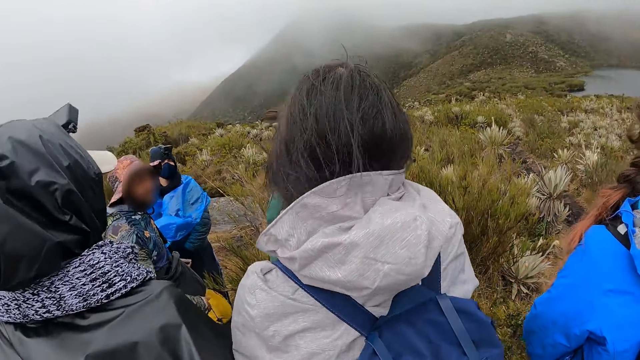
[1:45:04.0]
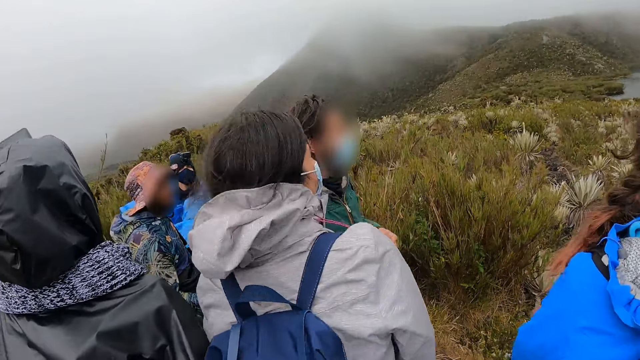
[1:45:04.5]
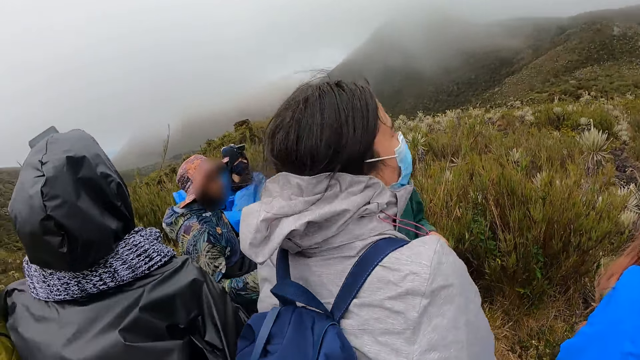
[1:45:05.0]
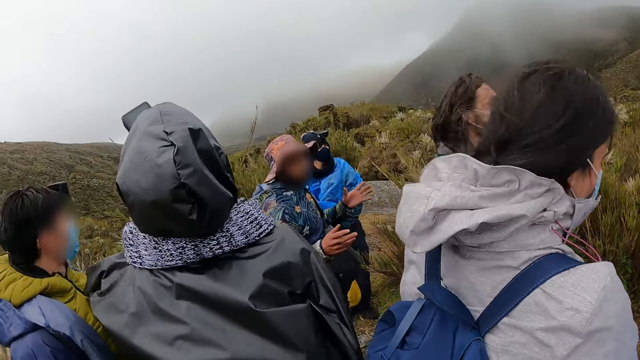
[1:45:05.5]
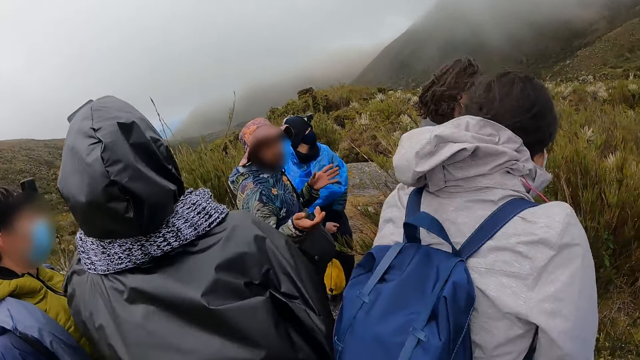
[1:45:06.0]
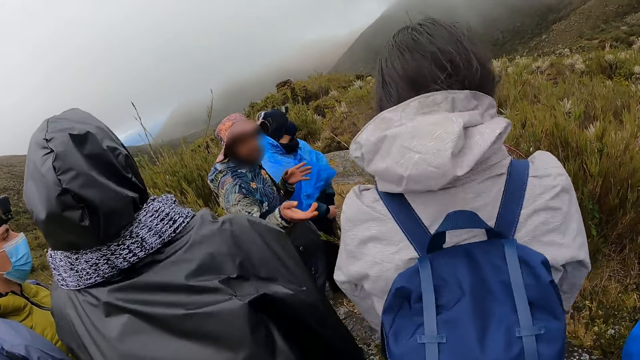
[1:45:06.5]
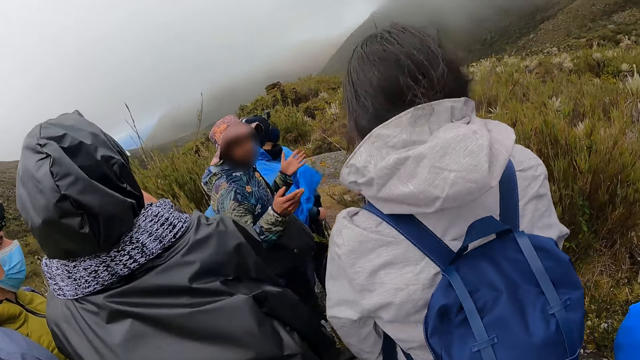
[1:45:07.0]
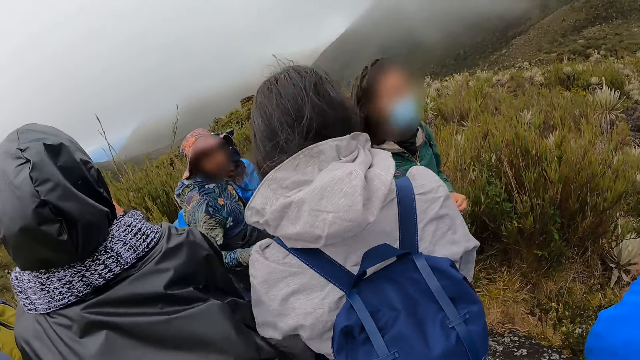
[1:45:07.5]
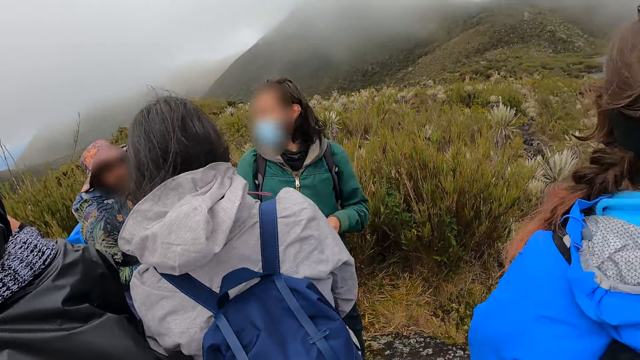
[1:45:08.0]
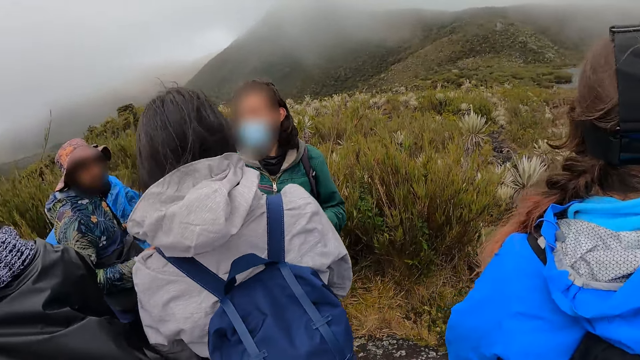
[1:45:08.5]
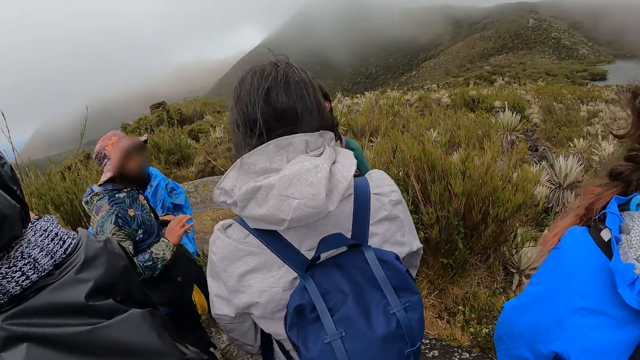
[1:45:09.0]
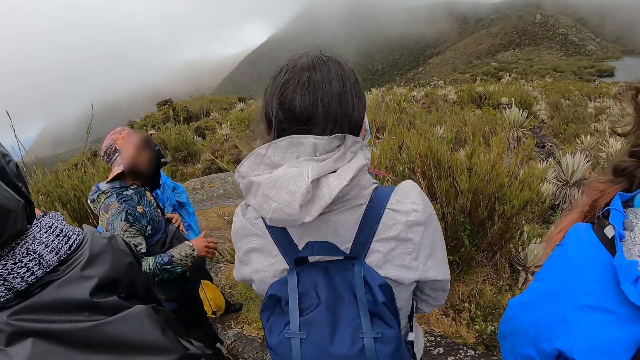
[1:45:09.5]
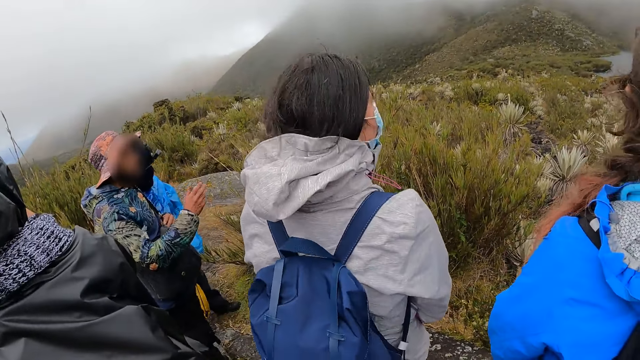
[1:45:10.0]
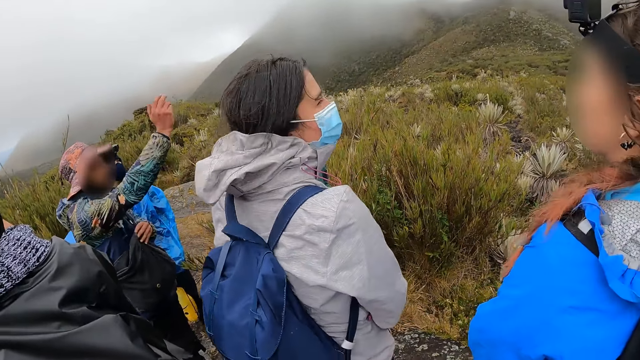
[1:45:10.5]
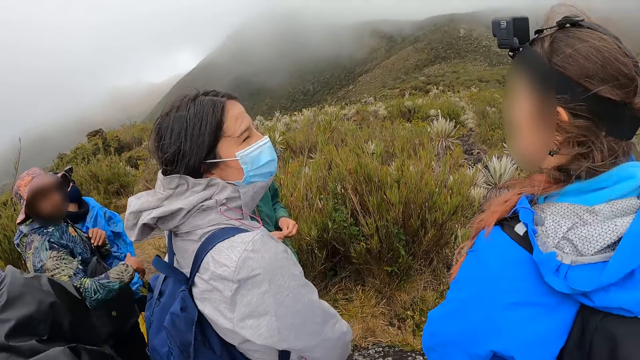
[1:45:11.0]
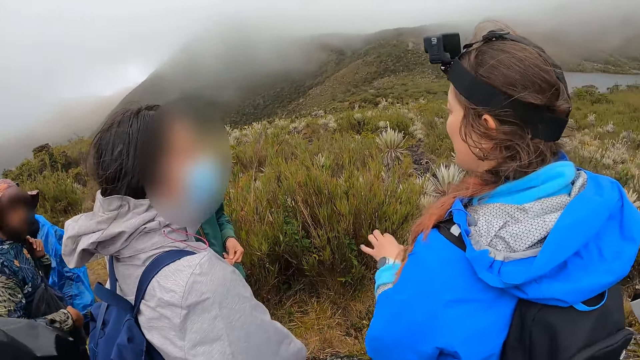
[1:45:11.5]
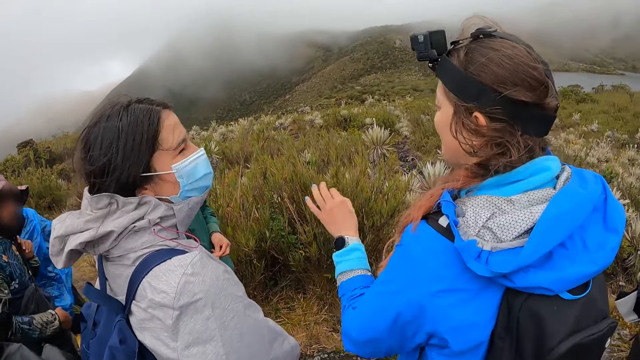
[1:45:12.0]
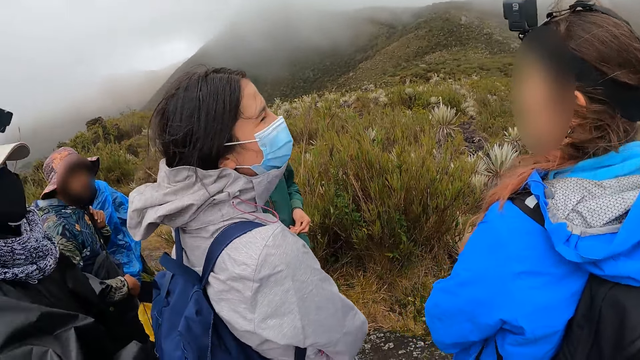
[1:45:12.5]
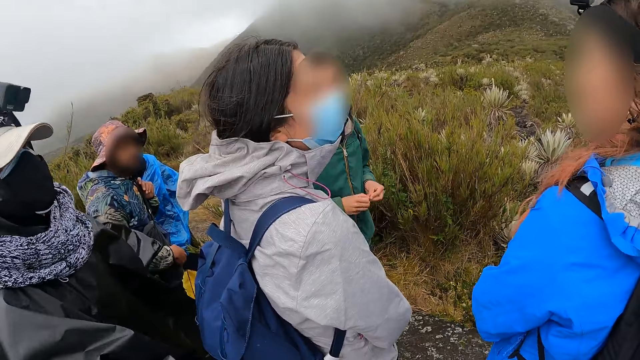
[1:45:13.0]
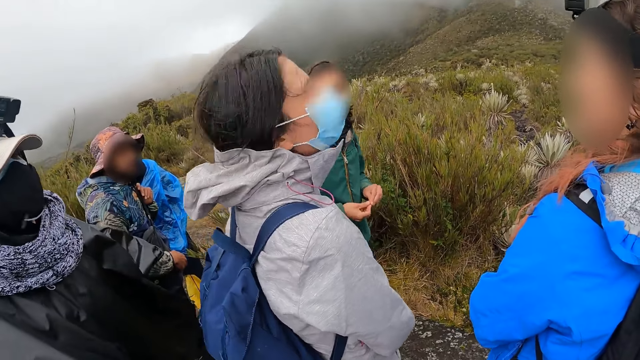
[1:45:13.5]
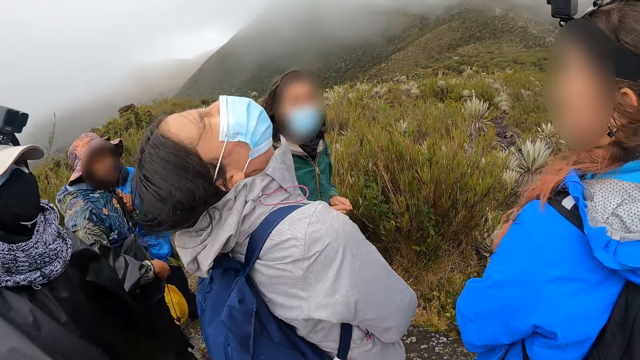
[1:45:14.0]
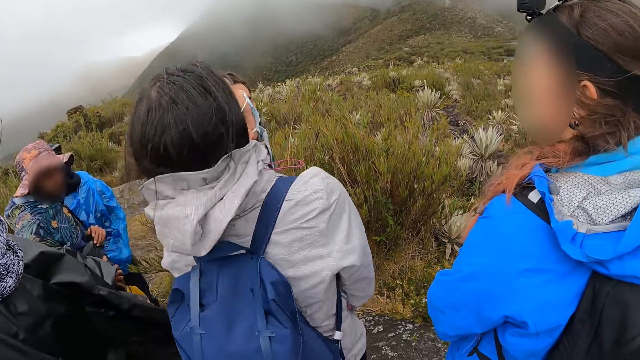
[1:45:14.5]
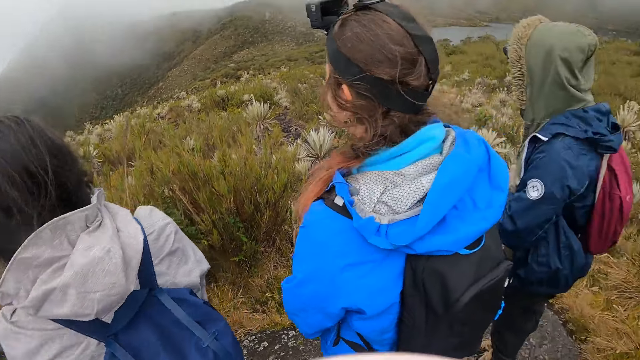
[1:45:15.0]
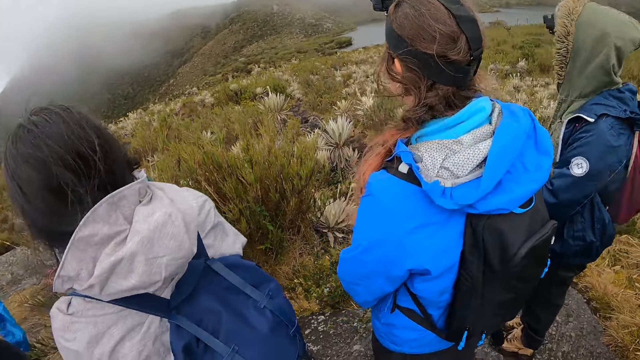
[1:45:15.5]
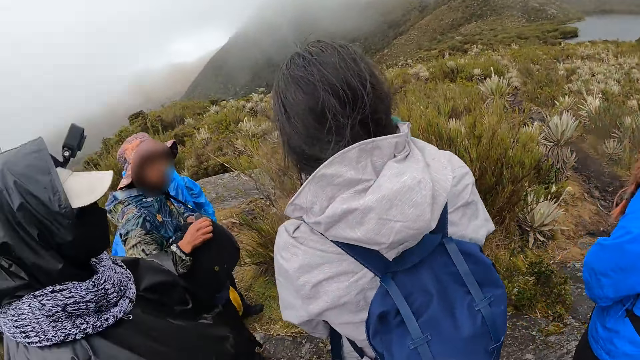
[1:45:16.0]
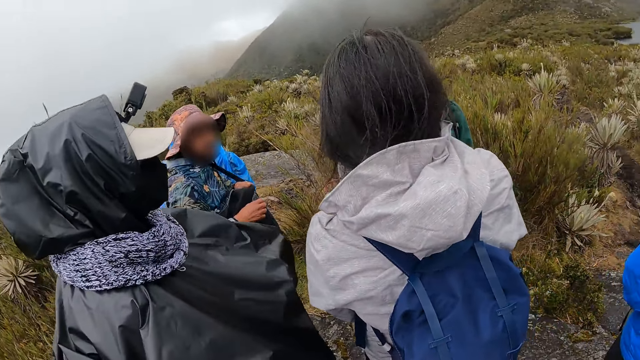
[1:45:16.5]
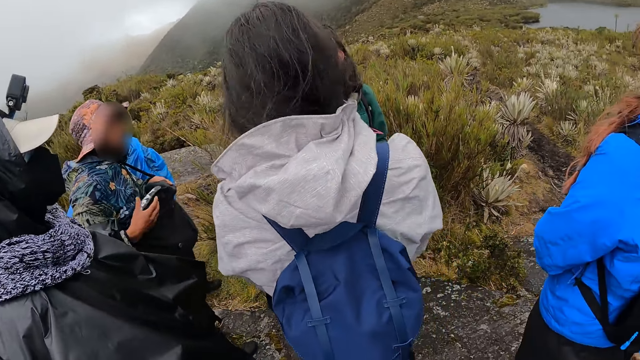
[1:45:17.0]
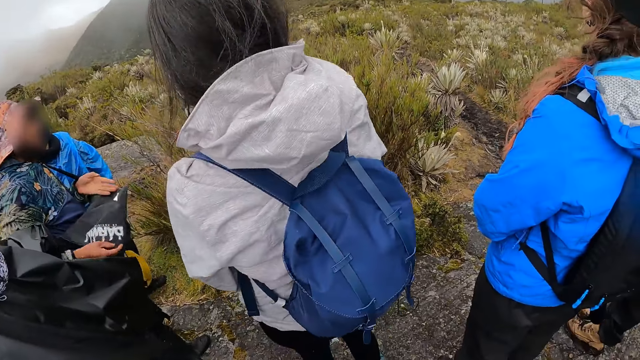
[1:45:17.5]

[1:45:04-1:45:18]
A man interacts with the group of people. A woman interacts with another woman.

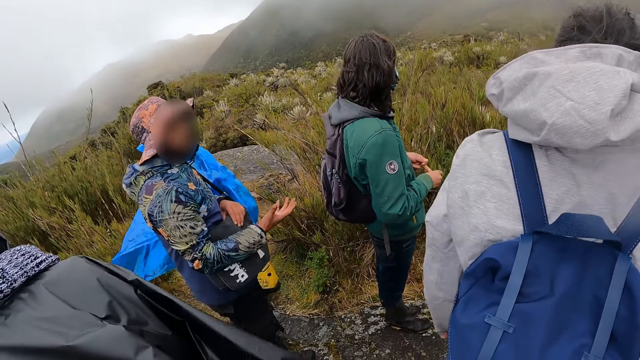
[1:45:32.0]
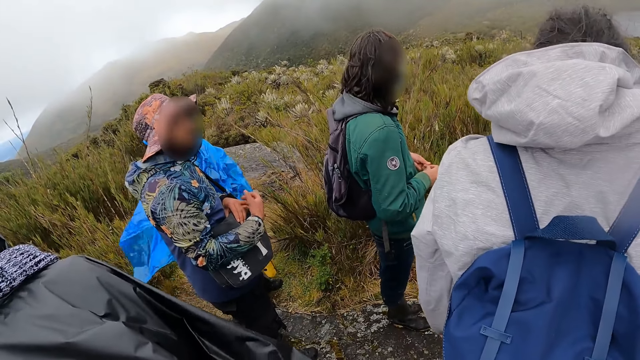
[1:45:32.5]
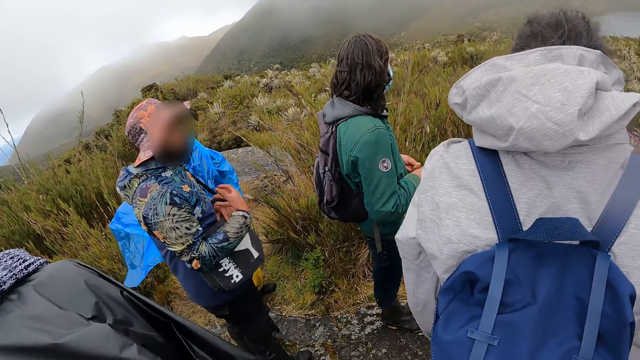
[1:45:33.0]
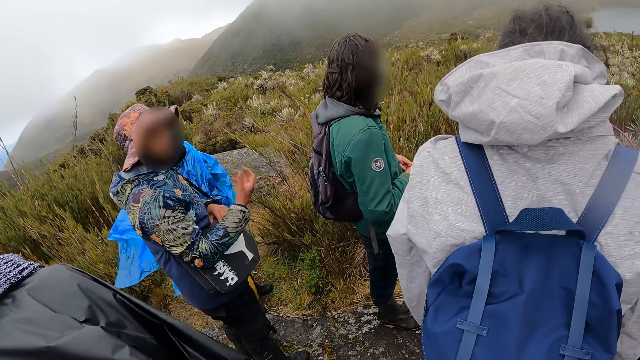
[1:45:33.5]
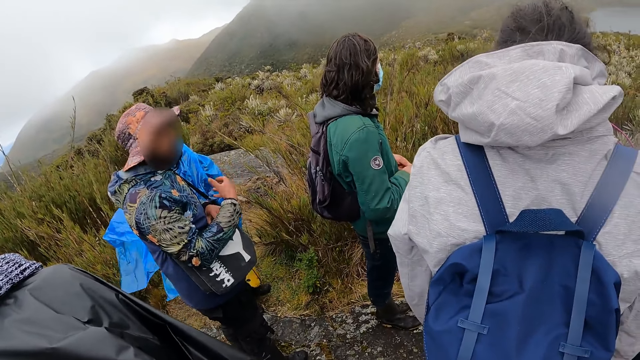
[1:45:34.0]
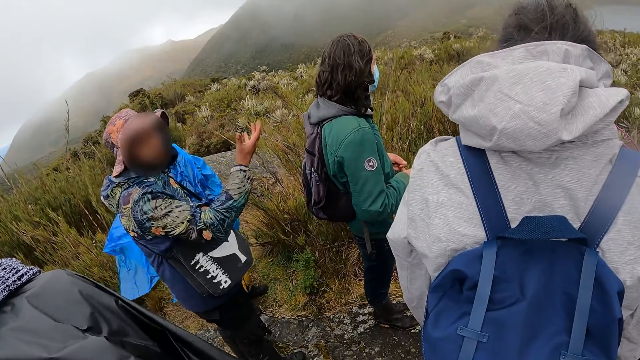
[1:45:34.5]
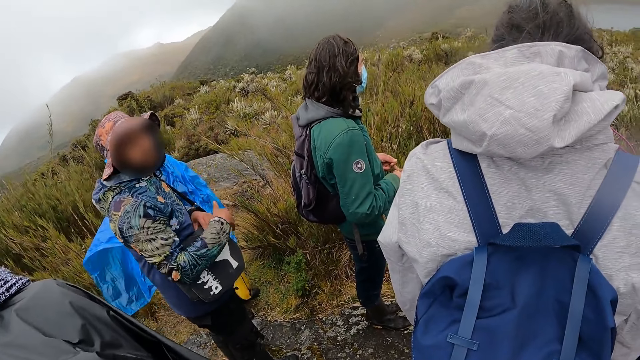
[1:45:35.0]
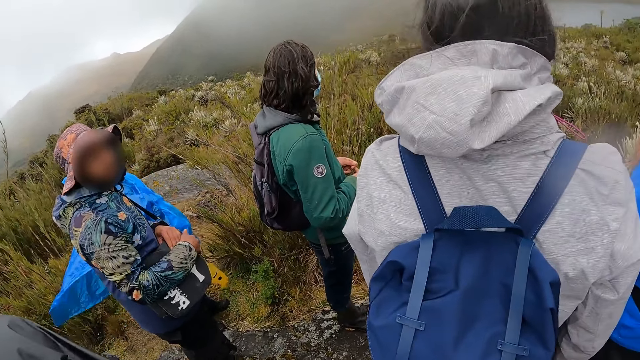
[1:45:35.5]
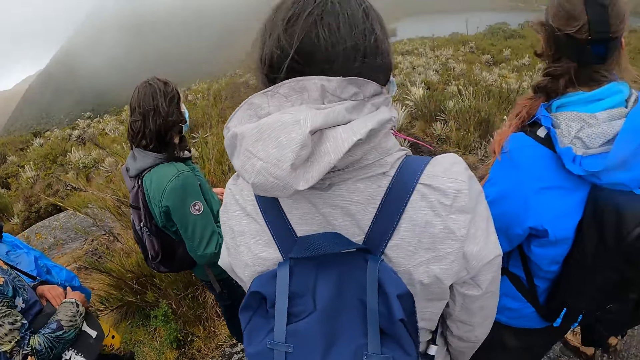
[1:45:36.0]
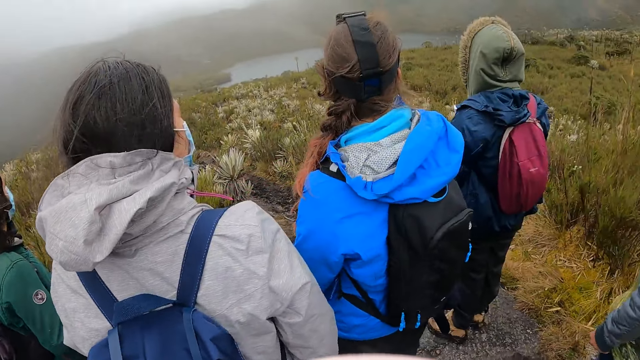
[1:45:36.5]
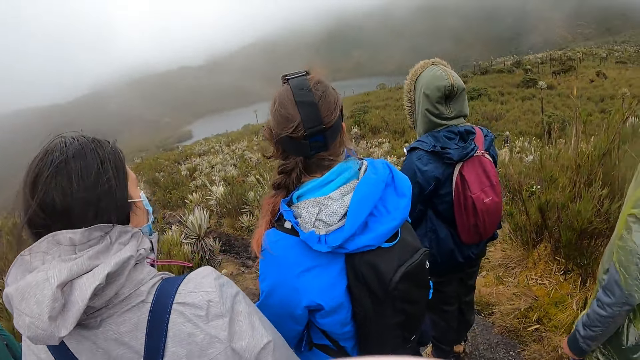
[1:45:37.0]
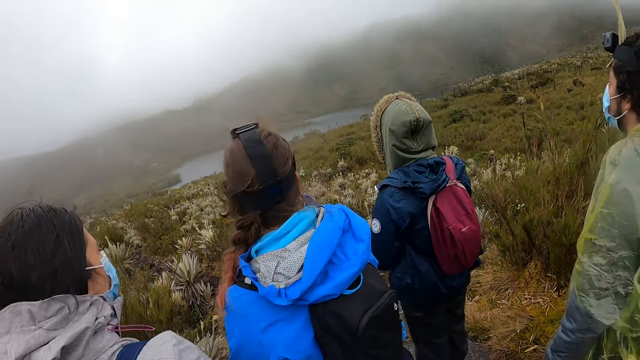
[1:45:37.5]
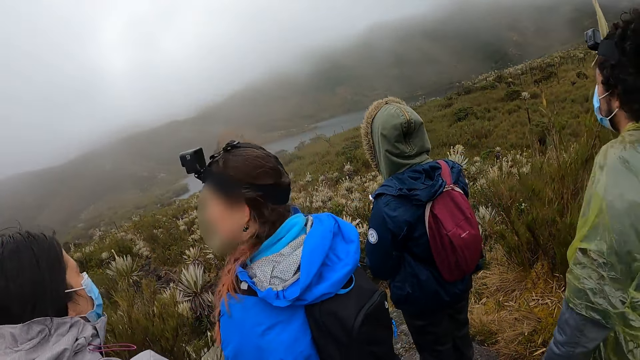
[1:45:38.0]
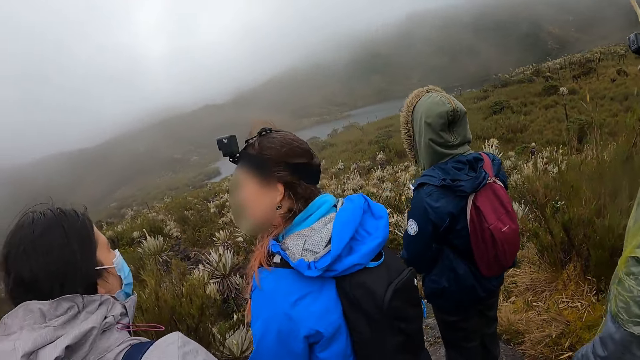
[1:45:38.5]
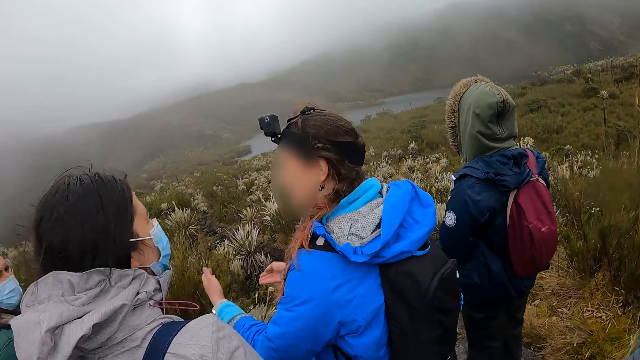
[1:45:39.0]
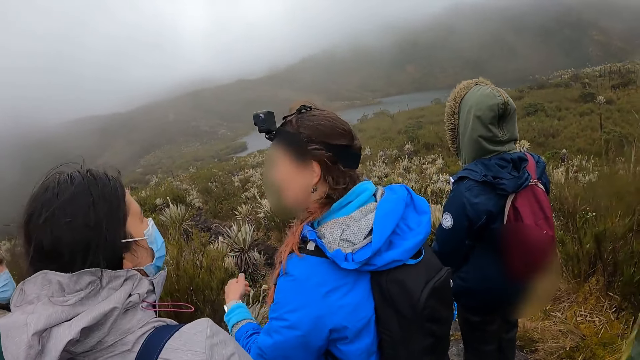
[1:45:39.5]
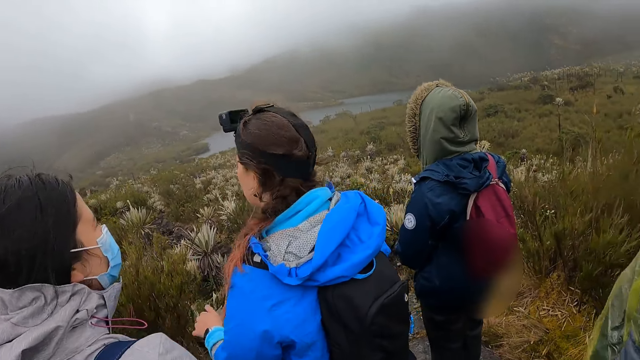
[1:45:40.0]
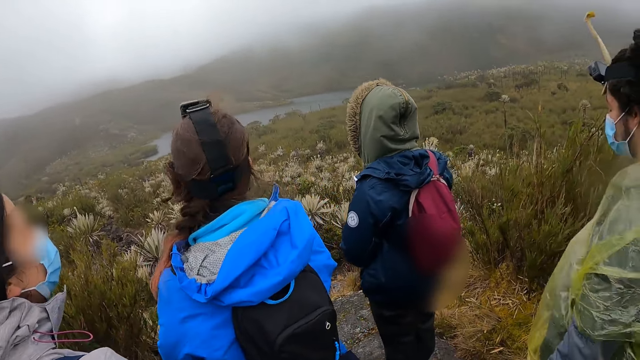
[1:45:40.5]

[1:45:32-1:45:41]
The man interacts with the group of people. The woman interacts with the group of people.
